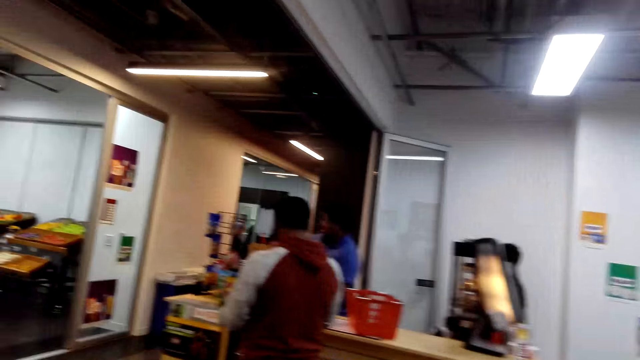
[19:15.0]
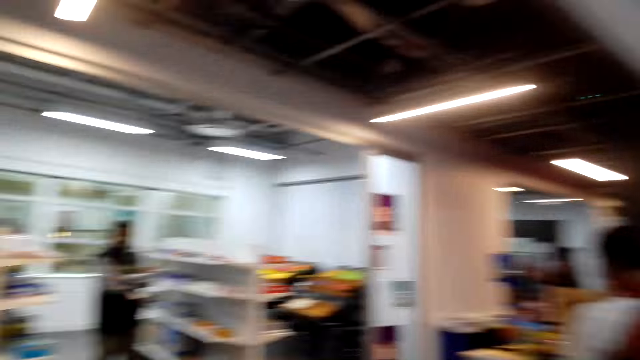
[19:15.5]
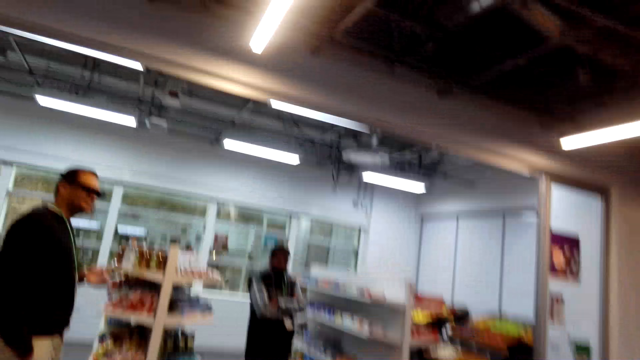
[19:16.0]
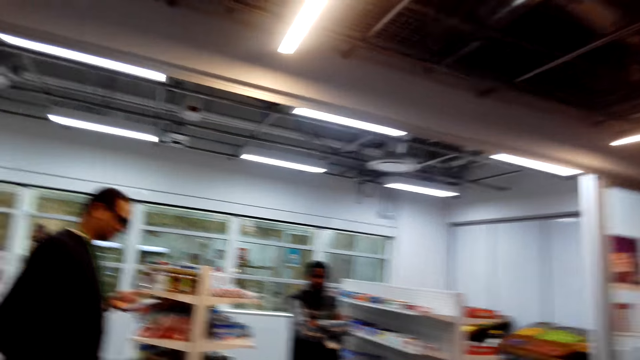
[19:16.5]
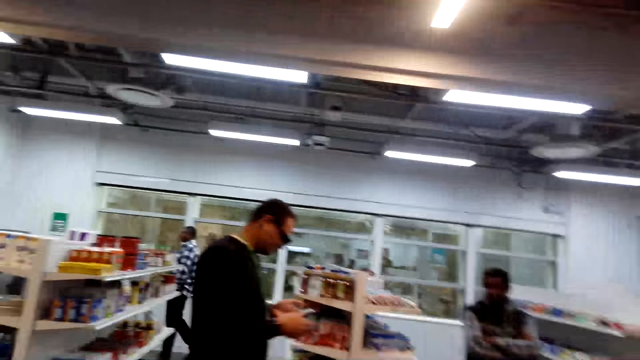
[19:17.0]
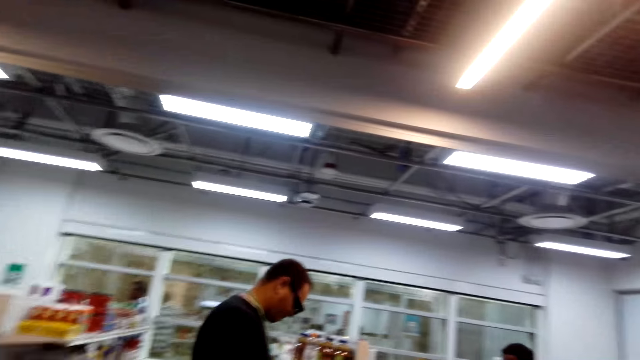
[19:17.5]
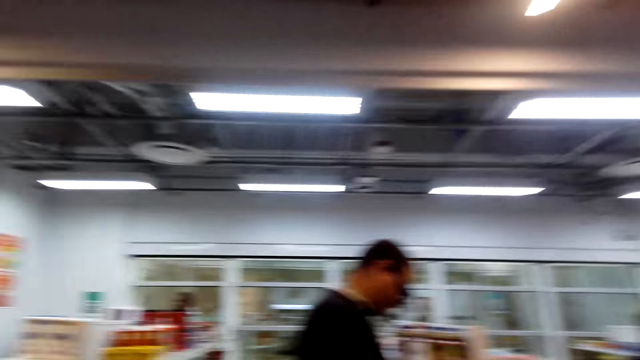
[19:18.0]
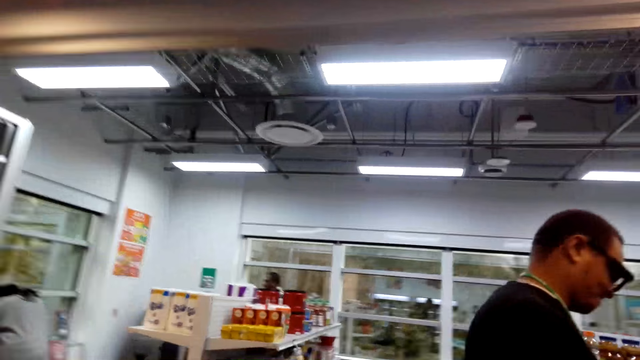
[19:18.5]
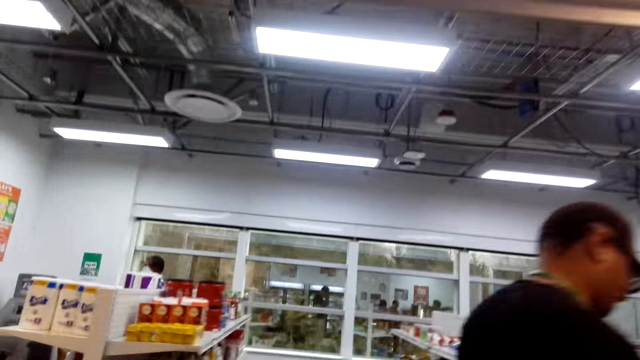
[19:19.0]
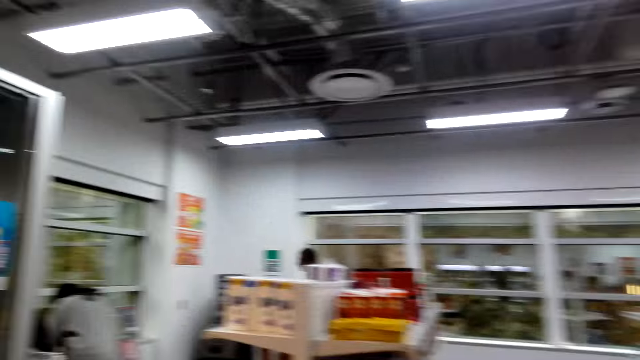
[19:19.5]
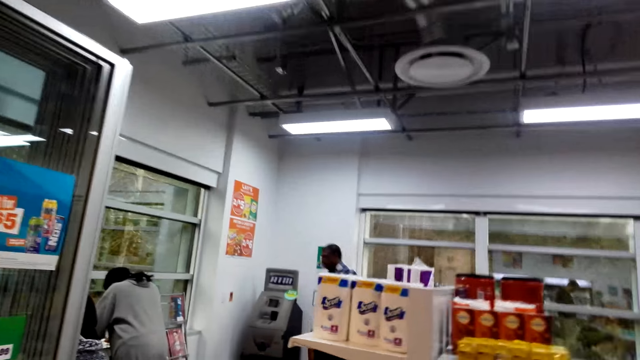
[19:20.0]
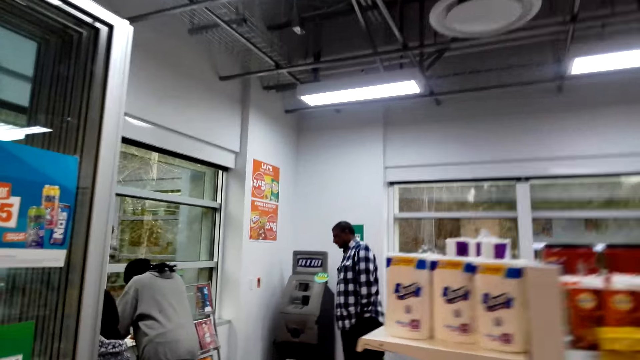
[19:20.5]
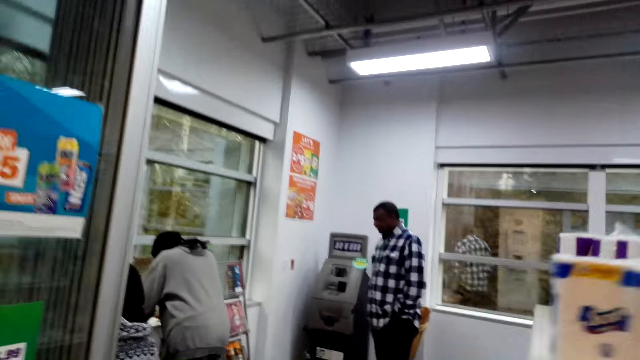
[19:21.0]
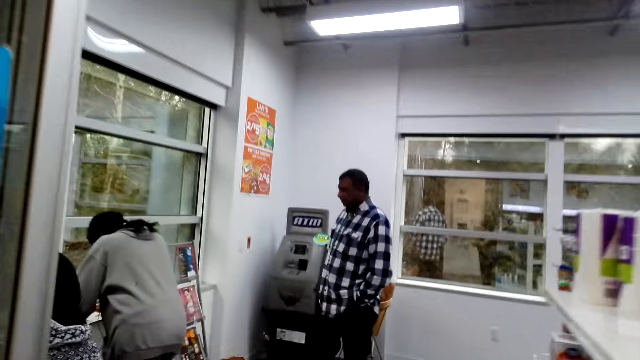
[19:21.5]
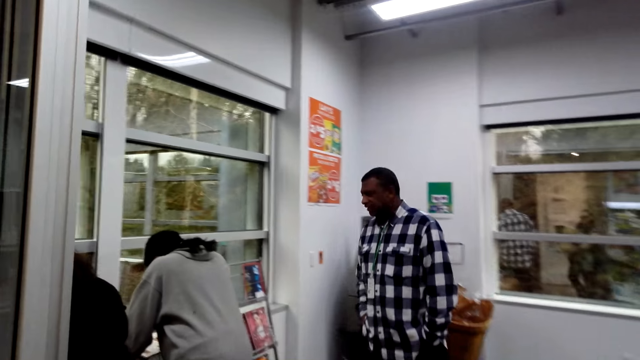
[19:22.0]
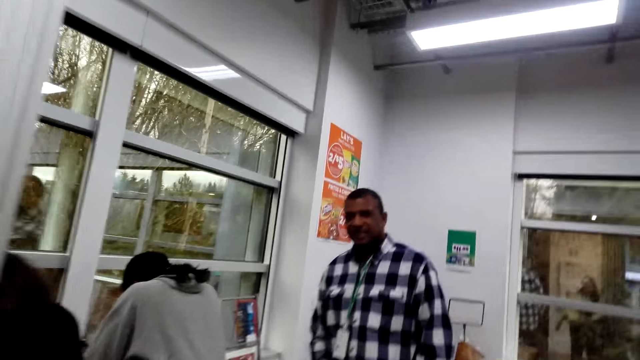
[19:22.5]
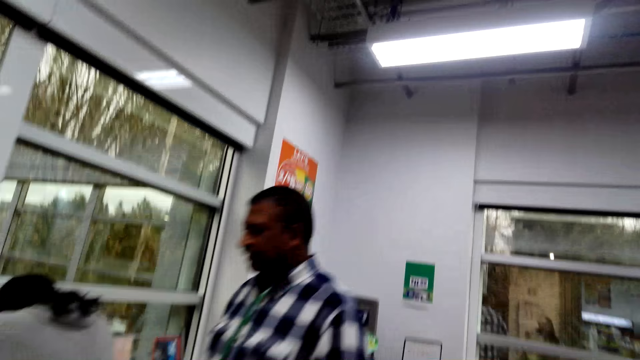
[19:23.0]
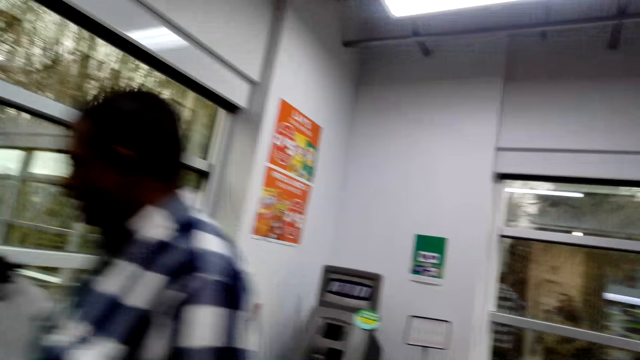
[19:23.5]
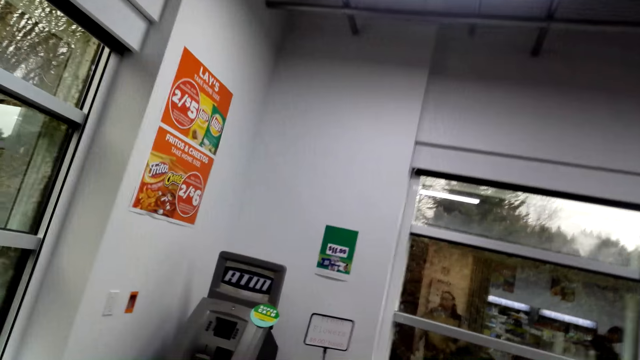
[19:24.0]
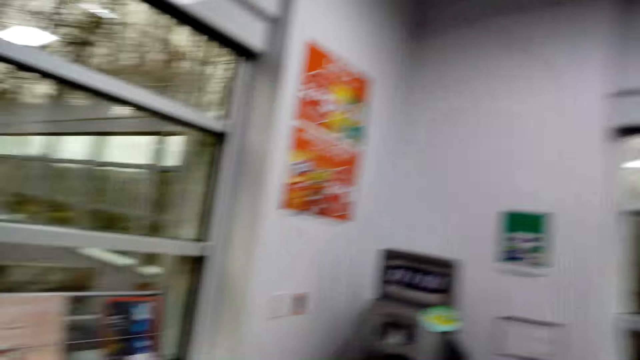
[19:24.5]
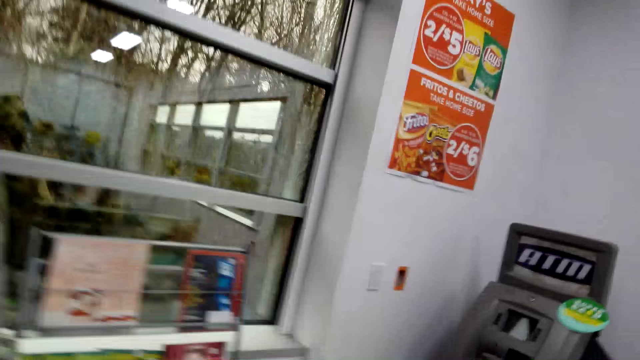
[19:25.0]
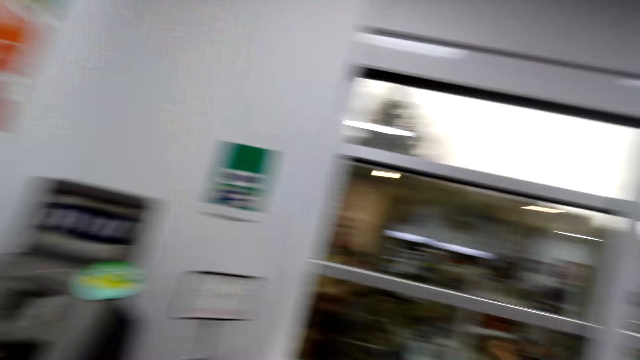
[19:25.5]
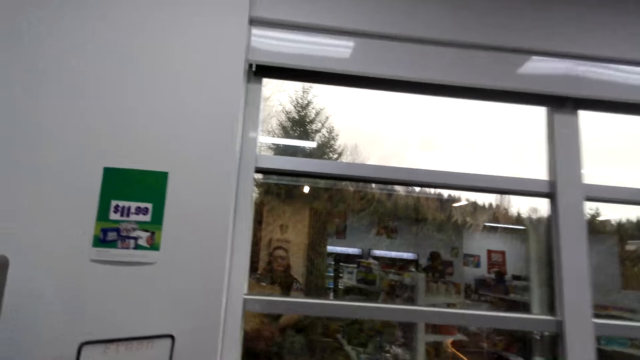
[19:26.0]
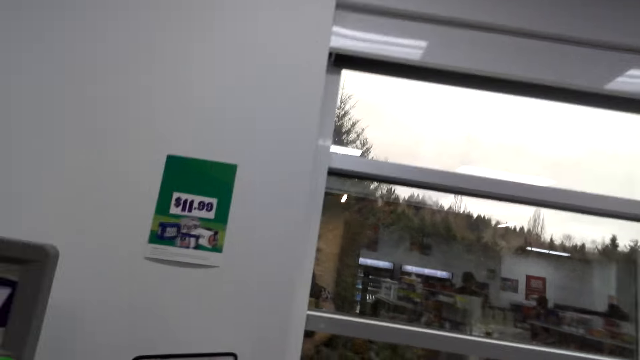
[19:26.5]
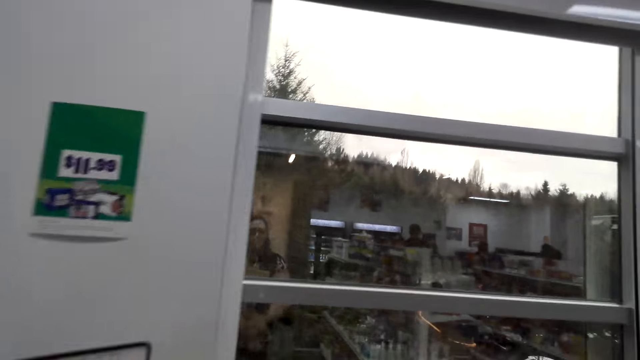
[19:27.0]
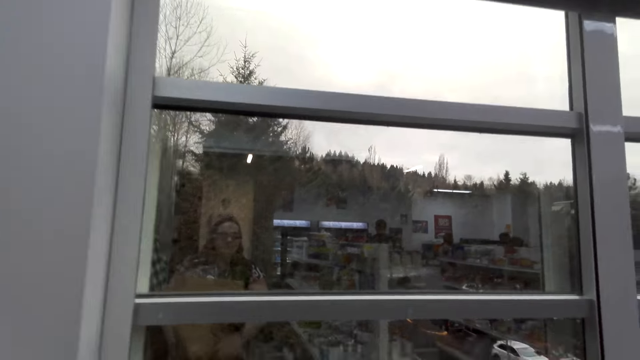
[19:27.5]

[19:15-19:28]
A man walks around. Another man uses the phone. The camera wearer looks around. Another man walks around. The camera wearer walks around the supermarket.

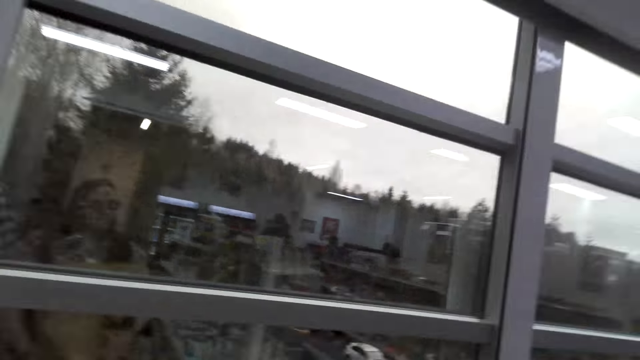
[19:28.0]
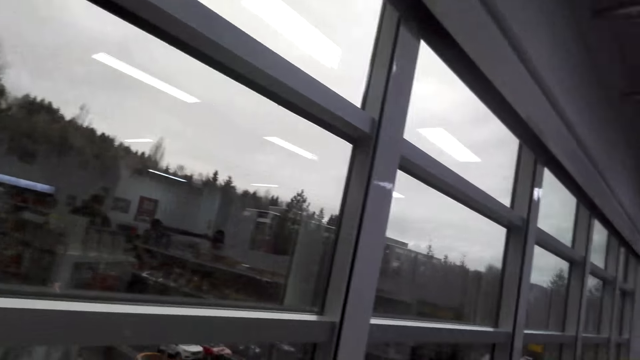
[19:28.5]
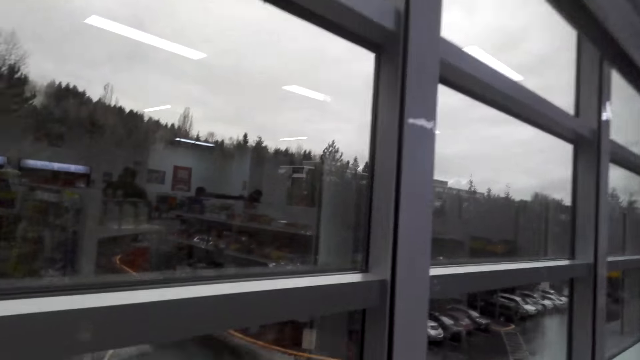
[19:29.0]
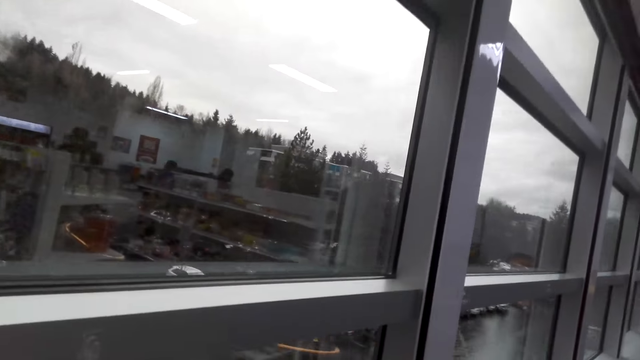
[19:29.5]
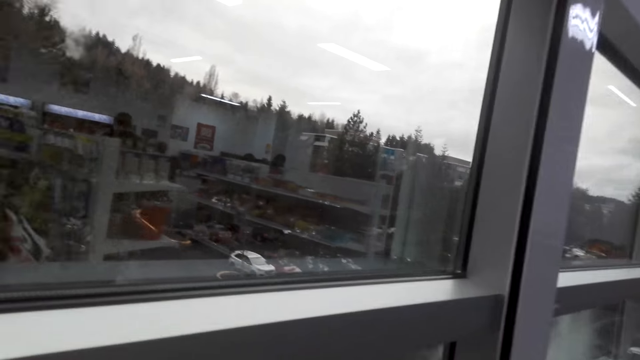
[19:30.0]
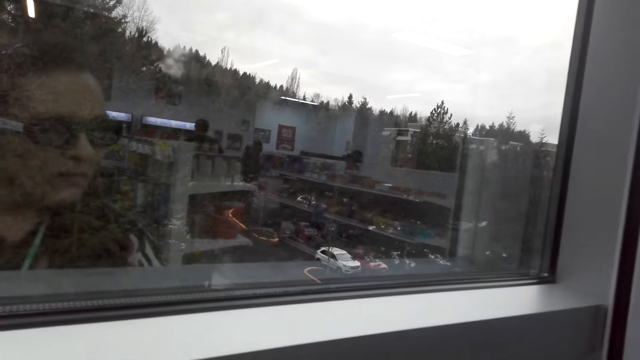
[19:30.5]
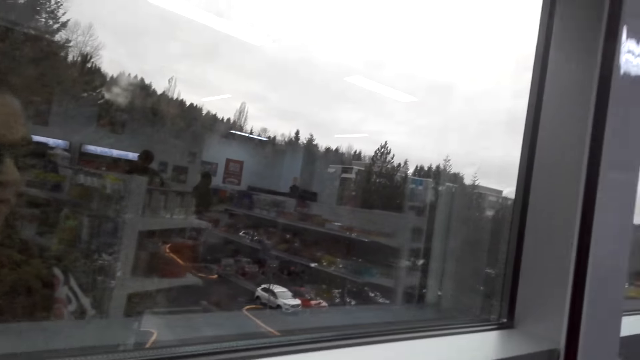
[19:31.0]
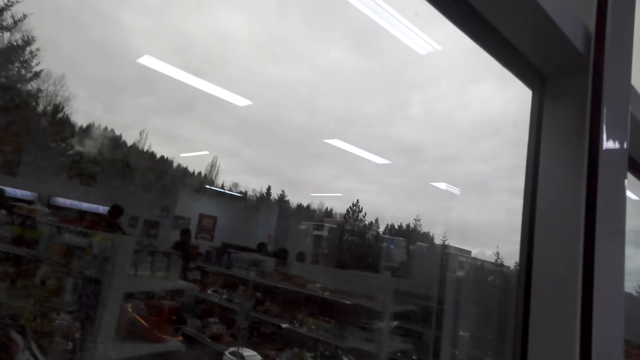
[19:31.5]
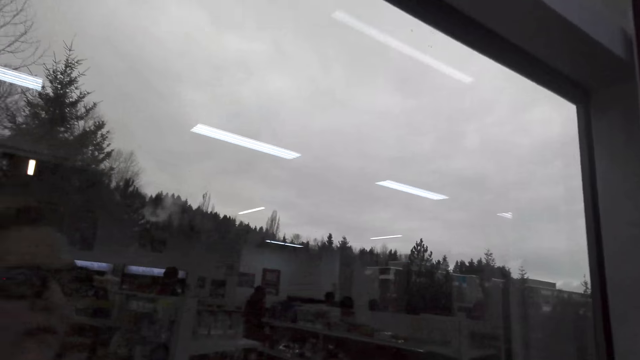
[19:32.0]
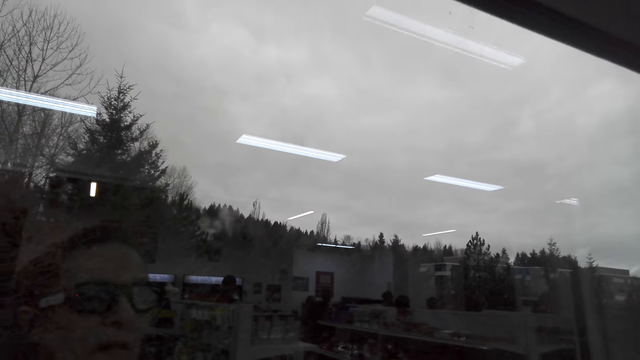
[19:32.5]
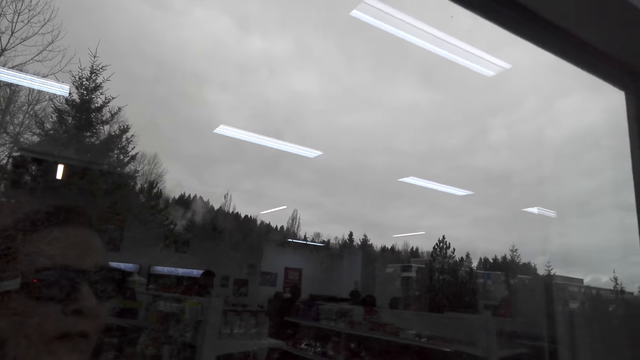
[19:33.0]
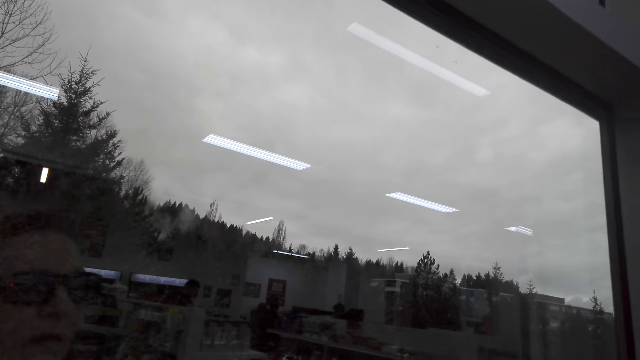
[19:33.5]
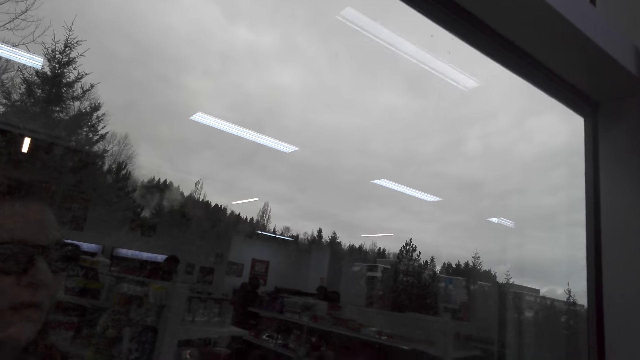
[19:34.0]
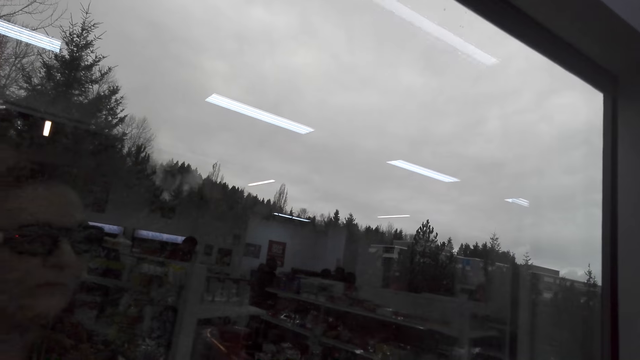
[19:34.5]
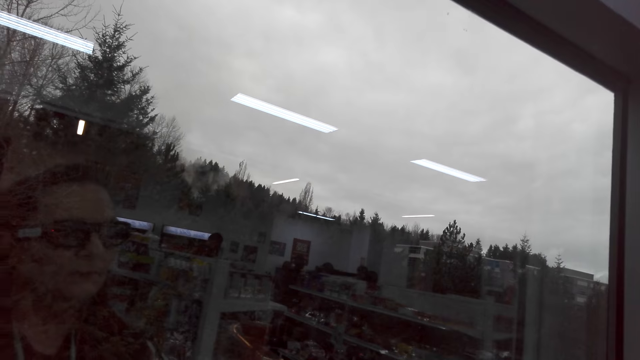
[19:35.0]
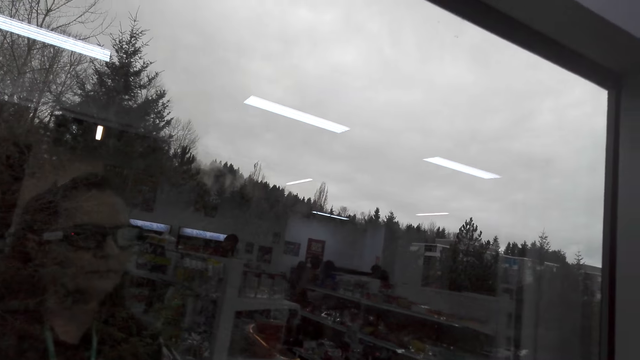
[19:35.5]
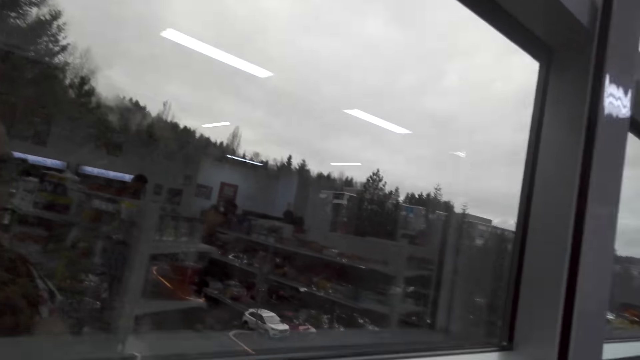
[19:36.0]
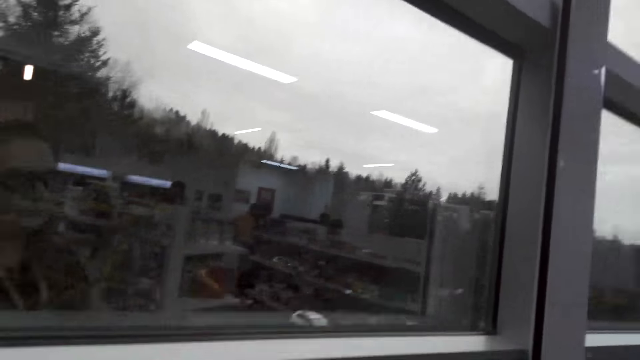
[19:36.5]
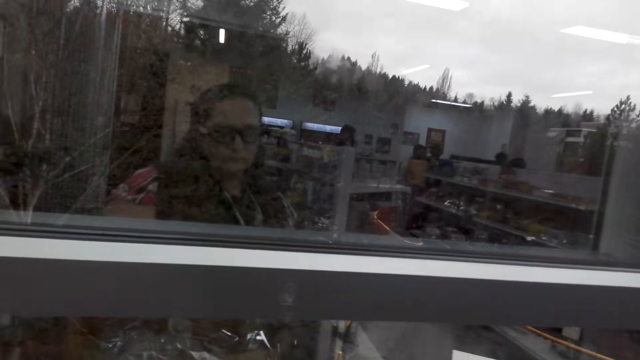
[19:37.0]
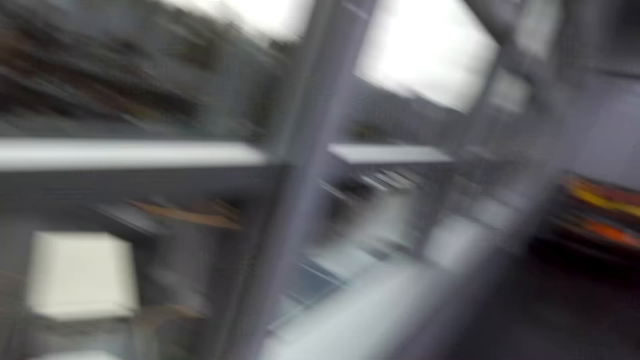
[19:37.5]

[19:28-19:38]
A woman looks around. The camera wearer looks around. Another woman looks around.
